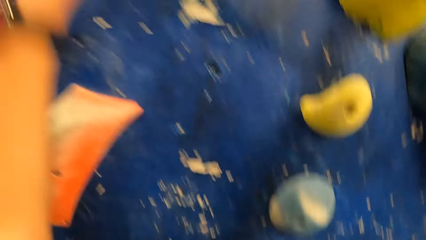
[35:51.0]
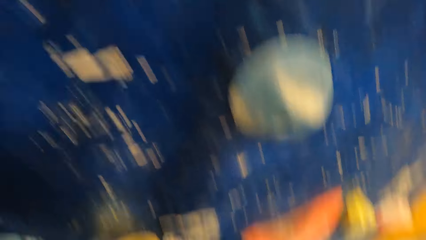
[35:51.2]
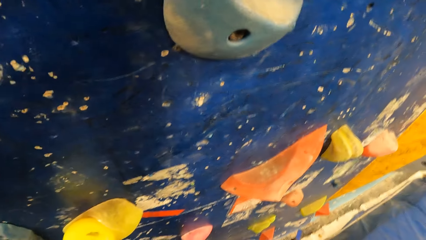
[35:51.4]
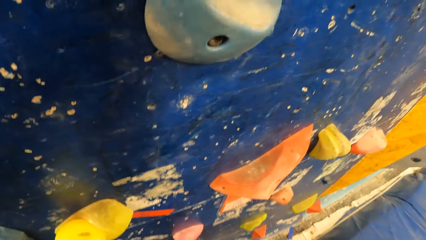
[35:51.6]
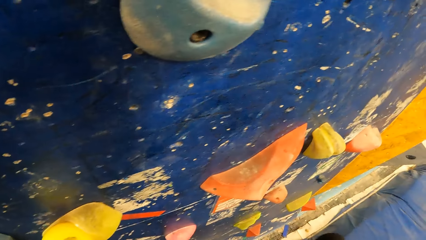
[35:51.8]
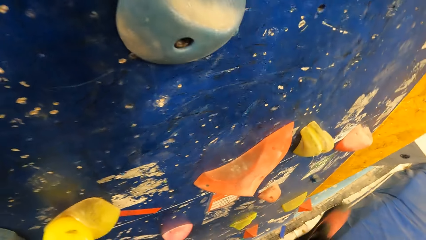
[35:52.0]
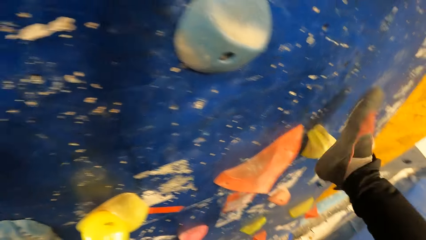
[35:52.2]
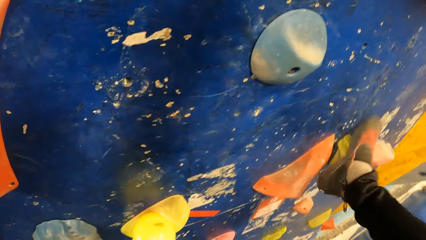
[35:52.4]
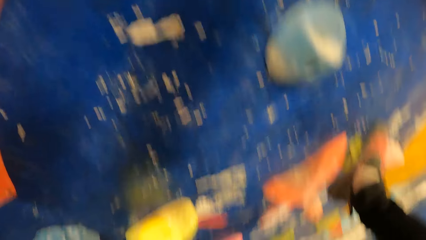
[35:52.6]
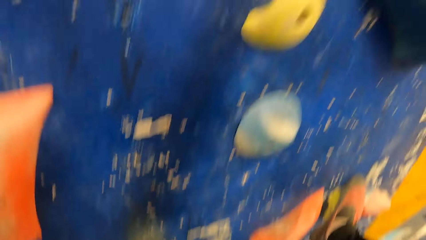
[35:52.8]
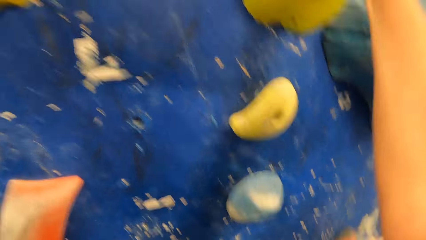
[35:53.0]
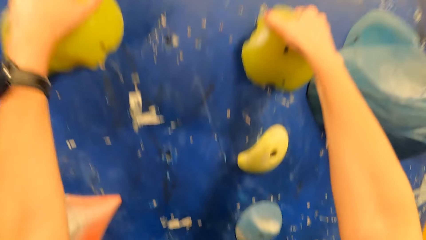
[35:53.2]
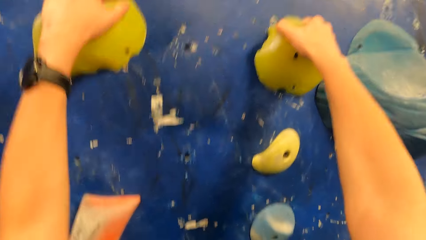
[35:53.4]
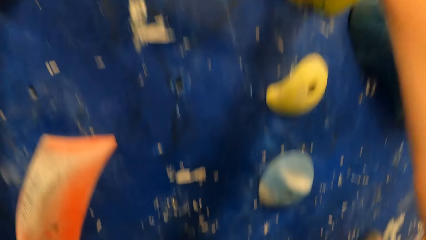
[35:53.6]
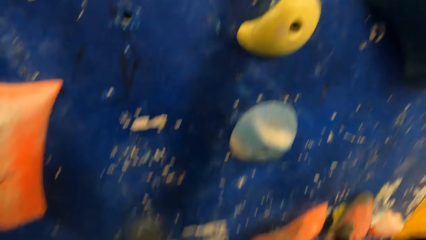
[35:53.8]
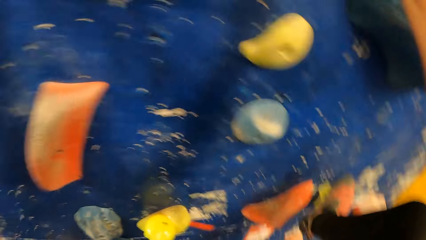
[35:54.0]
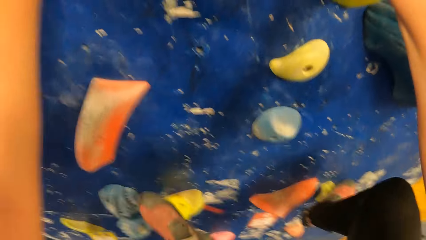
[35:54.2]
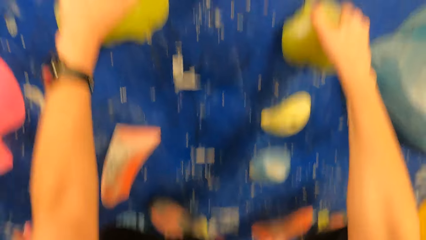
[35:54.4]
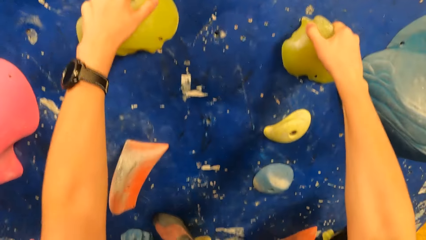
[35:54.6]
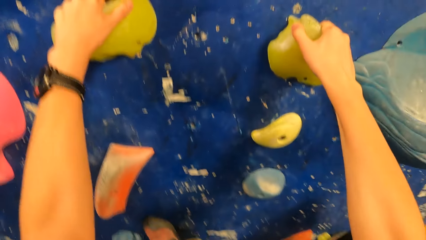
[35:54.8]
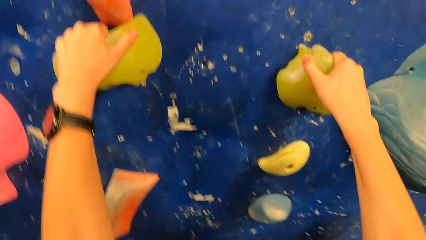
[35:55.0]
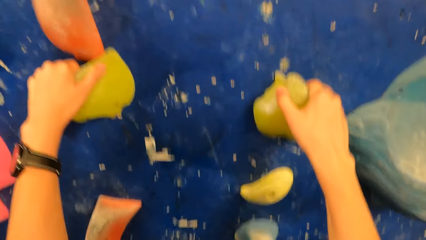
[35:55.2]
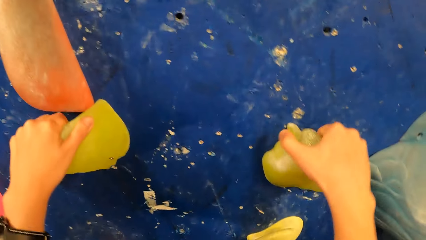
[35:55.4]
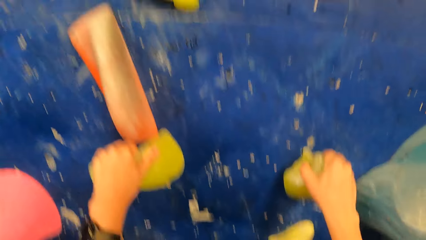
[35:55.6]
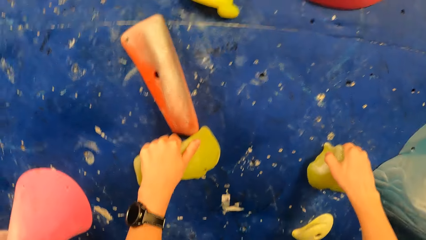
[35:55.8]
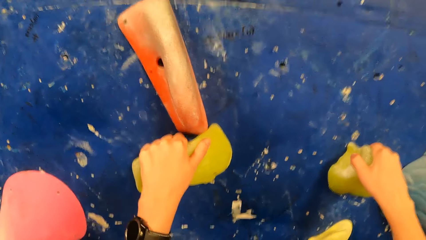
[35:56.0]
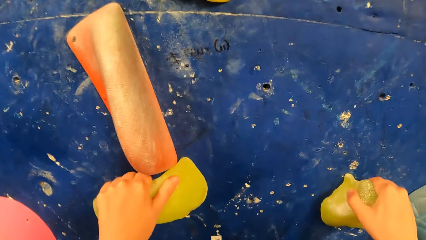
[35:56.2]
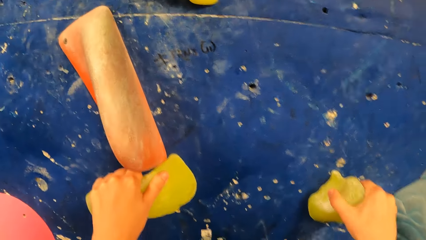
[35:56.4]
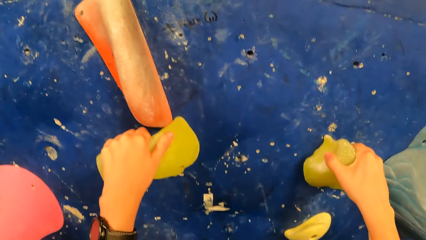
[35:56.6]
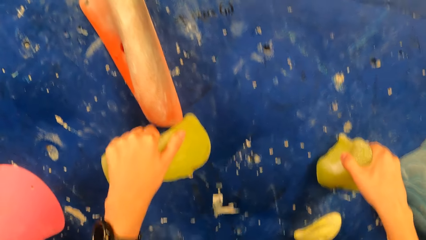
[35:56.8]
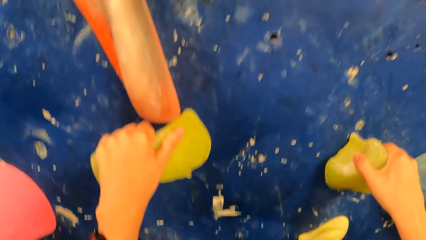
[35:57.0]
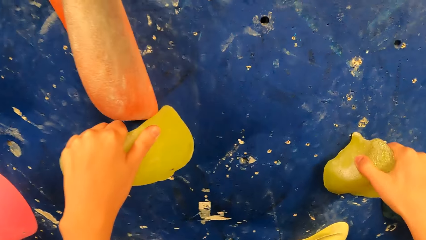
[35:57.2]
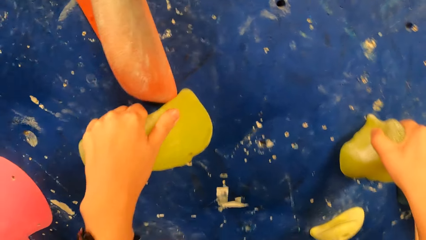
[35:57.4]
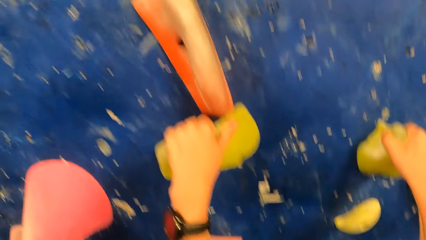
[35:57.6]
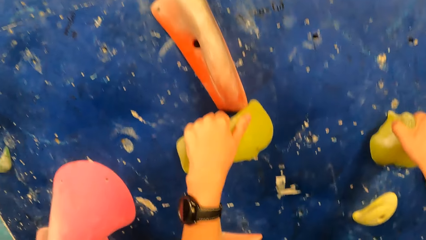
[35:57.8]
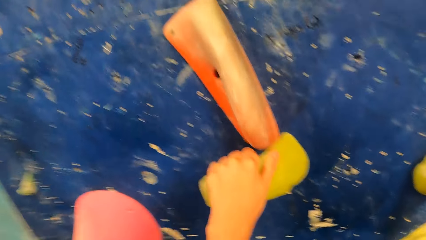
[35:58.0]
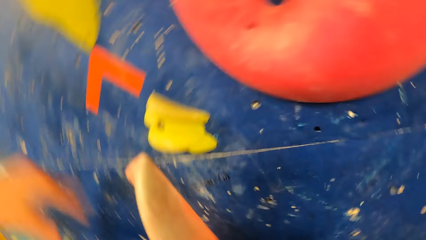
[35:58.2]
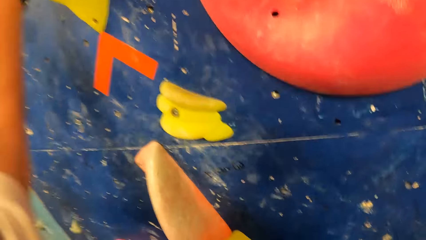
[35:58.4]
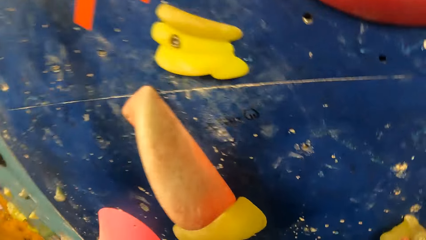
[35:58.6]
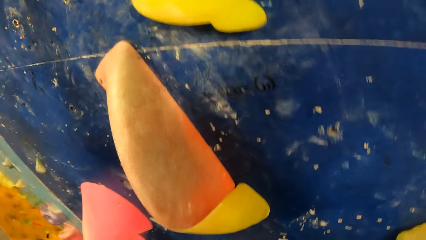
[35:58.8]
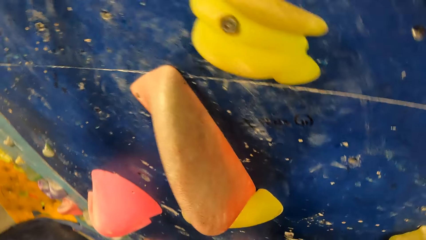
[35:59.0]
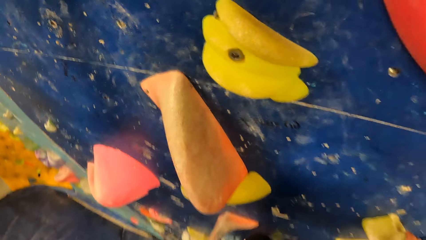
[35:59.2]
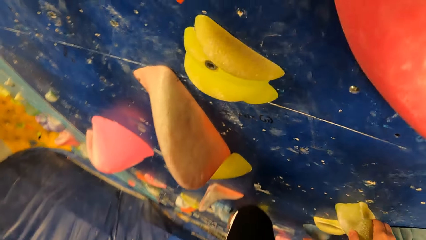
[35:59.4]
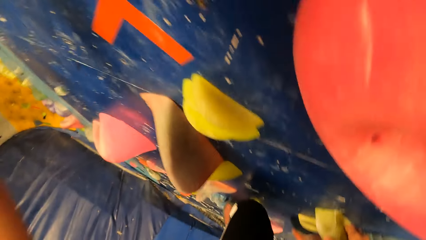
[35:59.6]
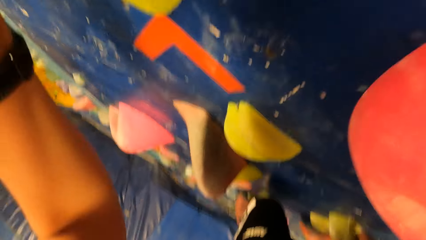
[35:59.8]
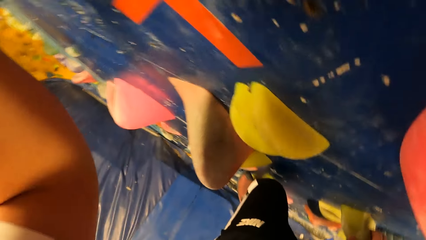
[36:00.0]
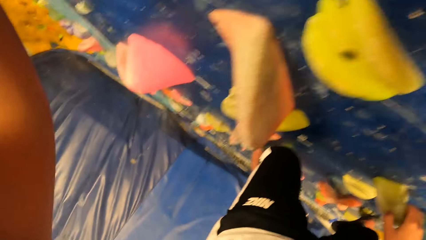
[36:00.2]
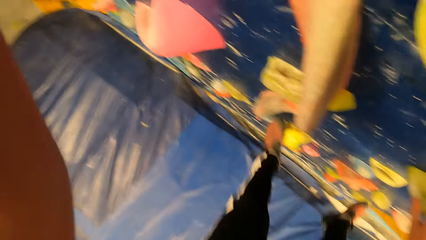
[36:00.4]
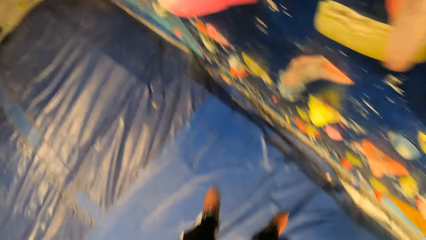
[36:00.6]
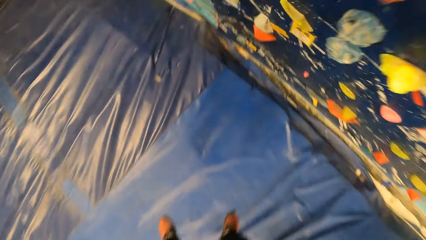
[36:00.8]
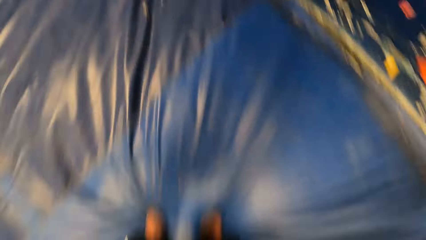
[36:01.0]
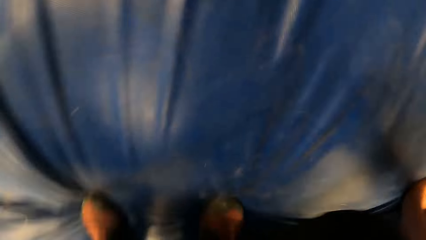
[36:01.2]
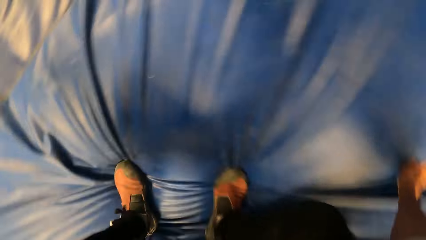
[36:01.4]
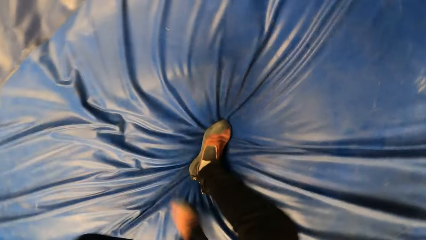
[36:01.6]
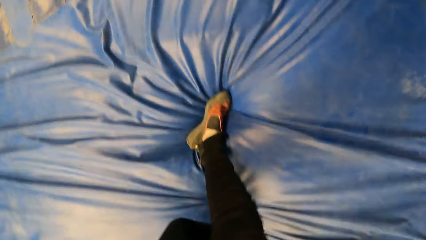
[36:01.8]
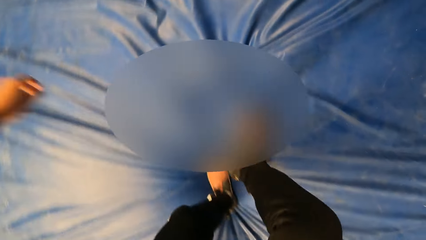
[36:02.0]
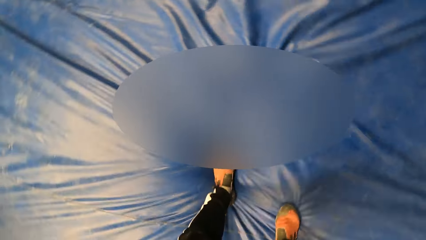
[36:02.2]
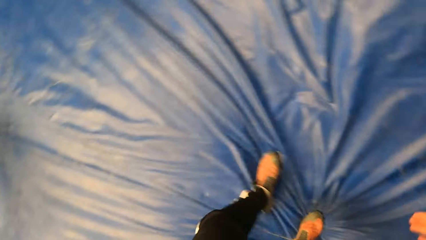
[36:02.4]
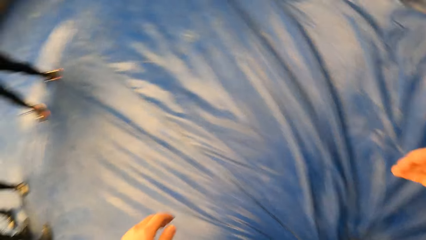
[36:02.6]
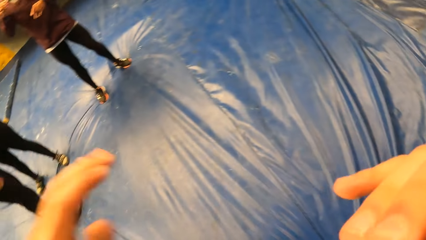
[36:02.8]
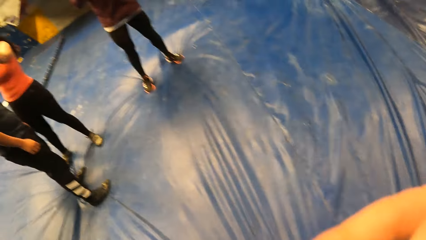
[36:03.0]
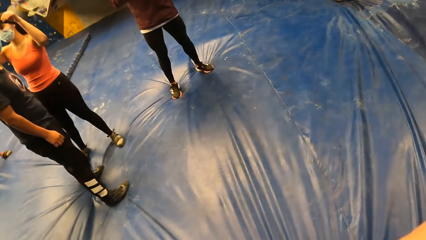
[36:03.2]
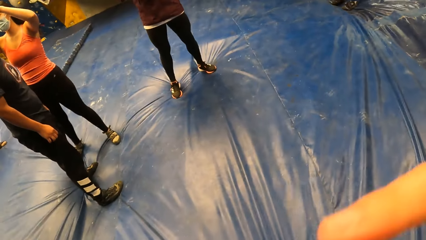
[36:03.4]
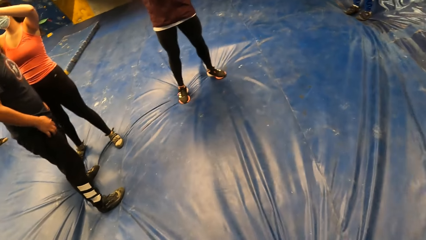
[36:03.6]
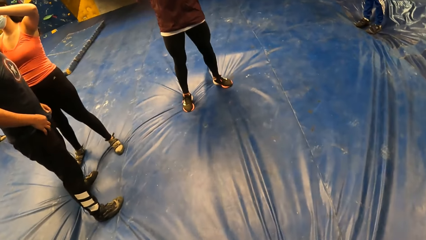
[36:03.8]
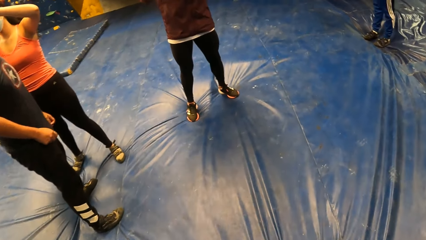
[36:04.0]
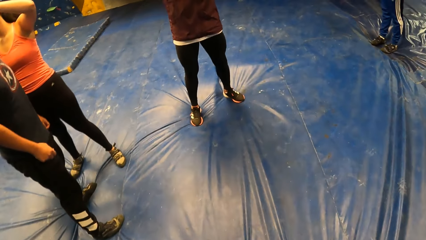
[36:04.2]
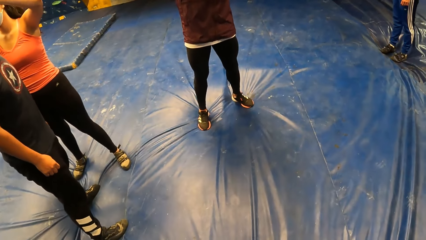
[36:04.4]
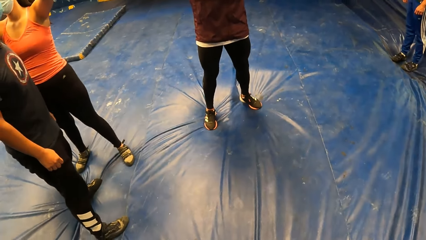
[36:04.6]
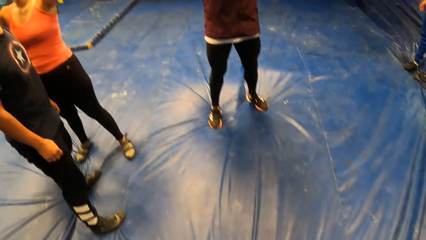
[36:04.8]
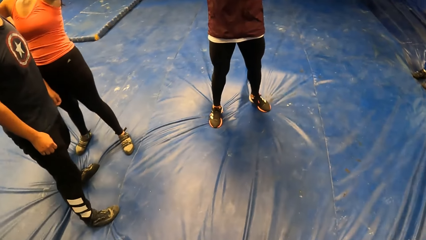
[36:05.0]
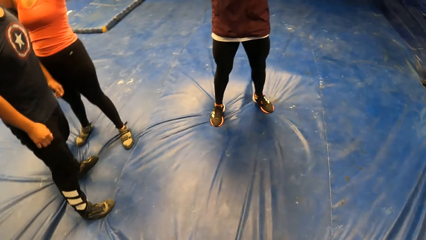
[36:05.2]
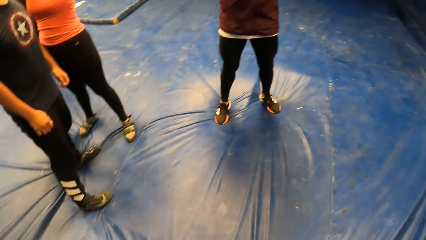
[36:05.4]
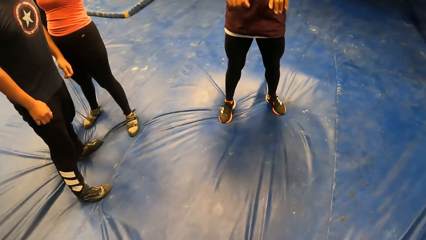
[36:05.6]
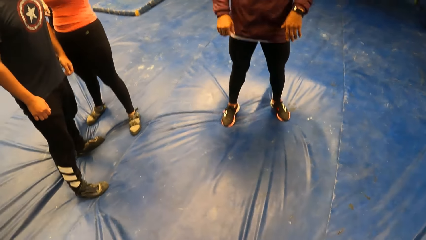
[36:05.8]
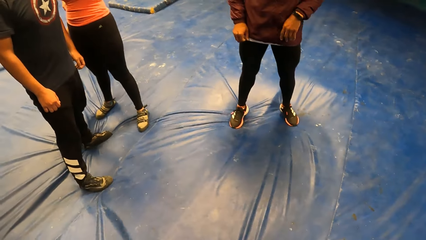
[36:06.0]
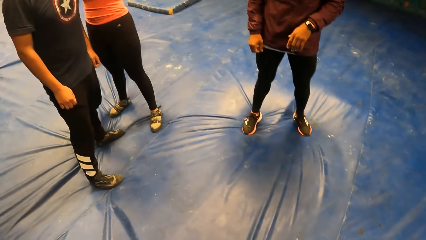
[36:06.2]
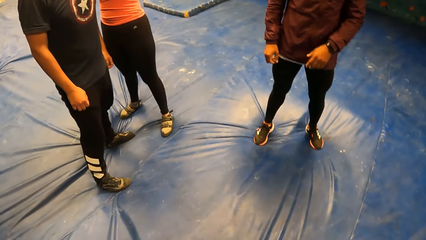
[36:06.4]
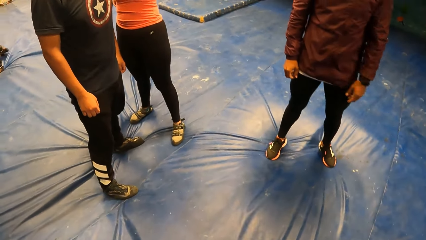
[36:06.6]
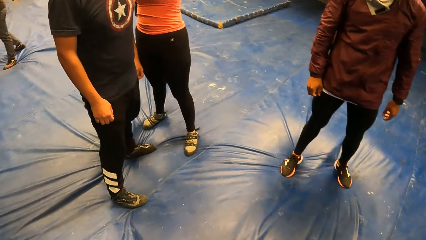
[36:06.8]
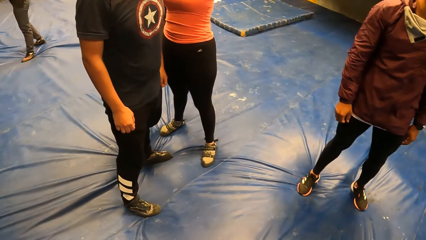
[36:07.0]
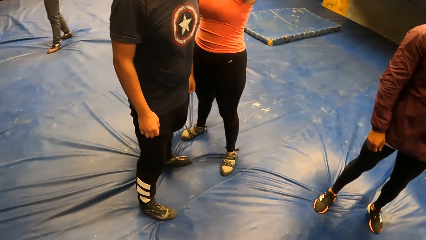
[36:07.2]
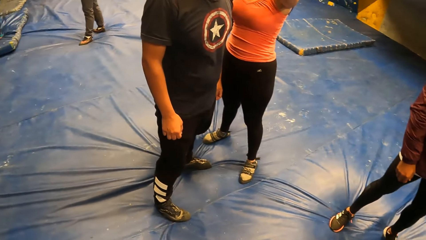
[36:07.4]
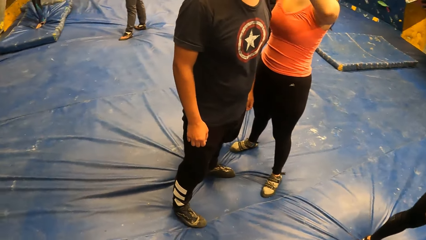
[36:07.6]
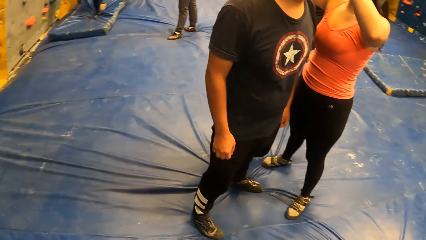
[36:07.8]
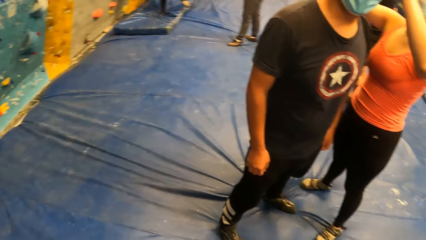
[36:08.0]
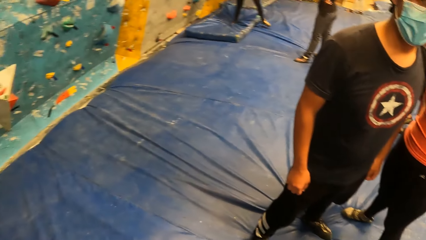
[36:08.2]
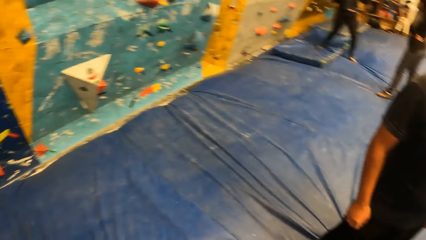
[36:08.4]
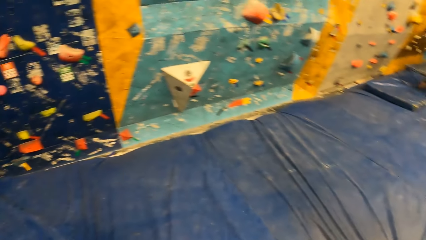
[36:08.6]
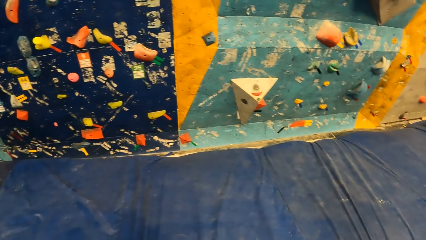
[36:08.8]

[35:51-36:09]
The camera wearer jumps from the wall to the crash pad with both legs. The woman interacts with the man at the sports complex. The woman touches the man's head.
